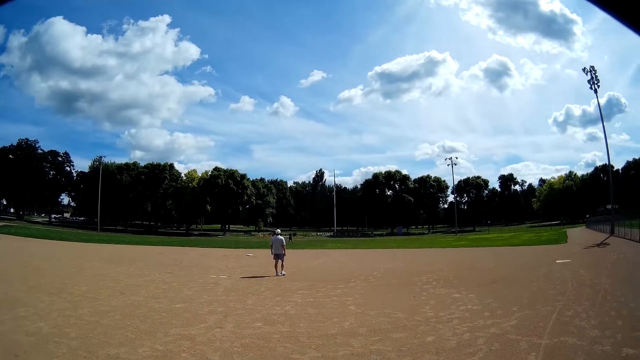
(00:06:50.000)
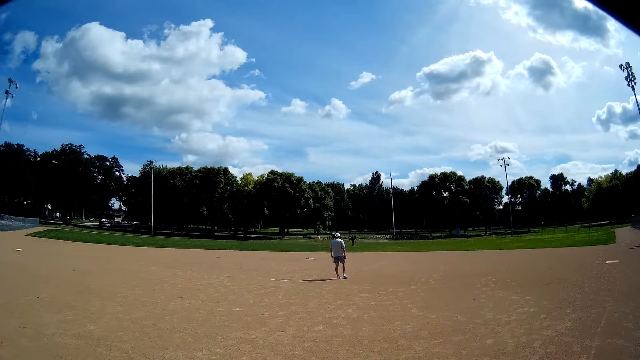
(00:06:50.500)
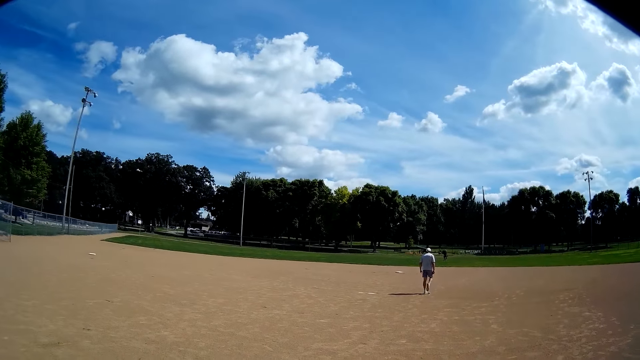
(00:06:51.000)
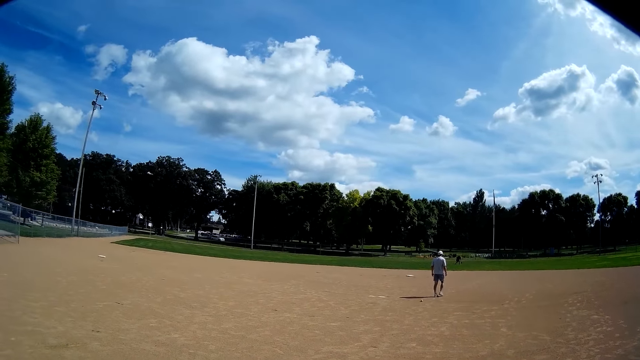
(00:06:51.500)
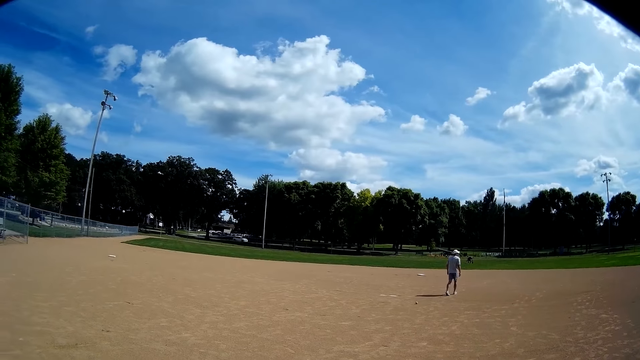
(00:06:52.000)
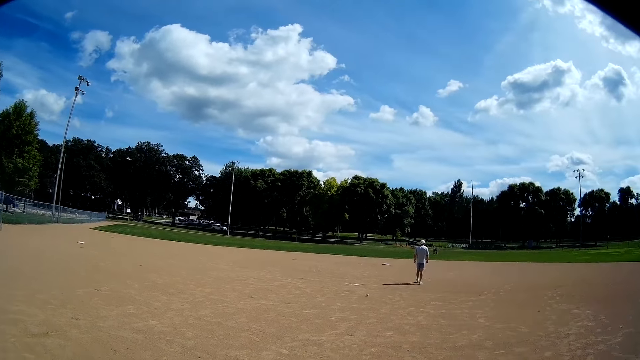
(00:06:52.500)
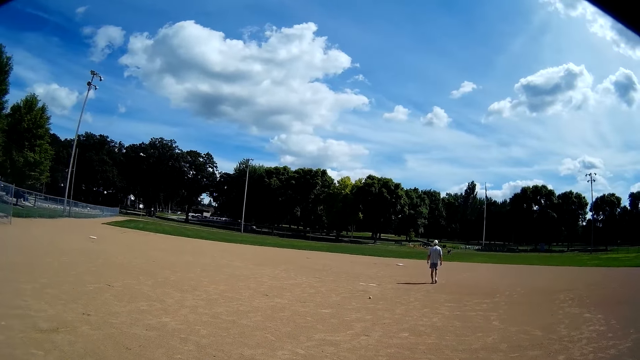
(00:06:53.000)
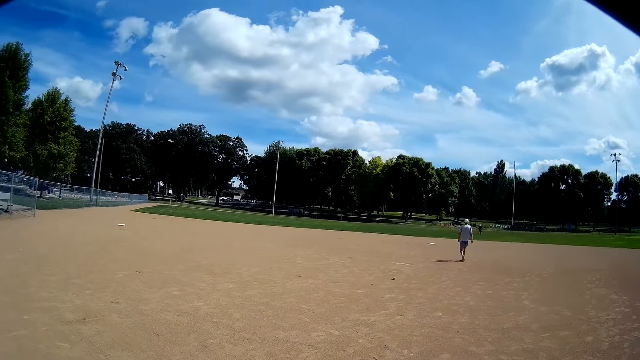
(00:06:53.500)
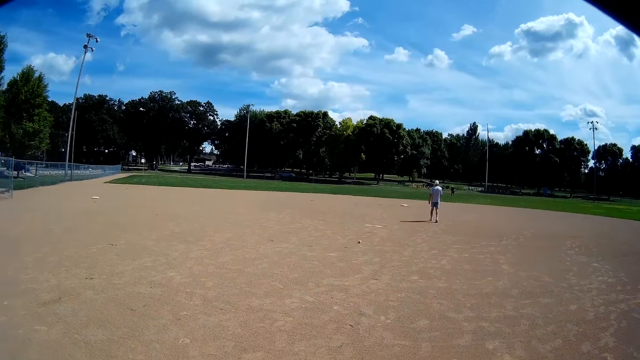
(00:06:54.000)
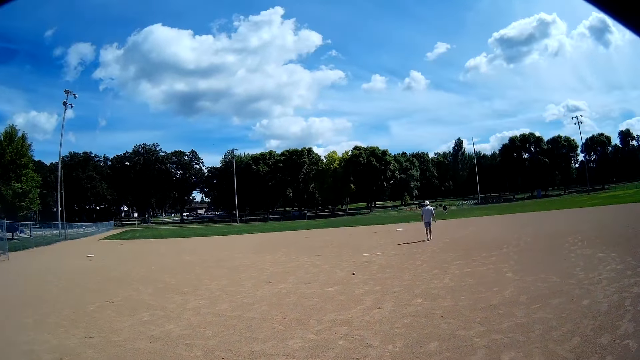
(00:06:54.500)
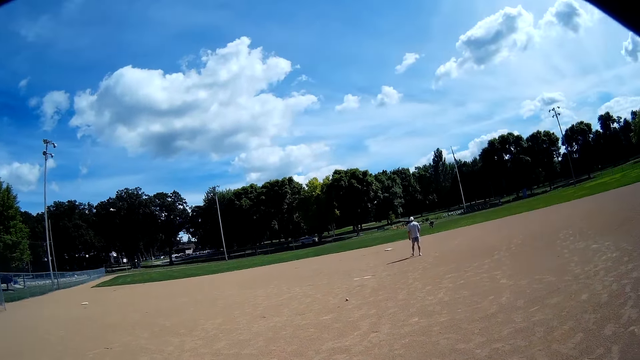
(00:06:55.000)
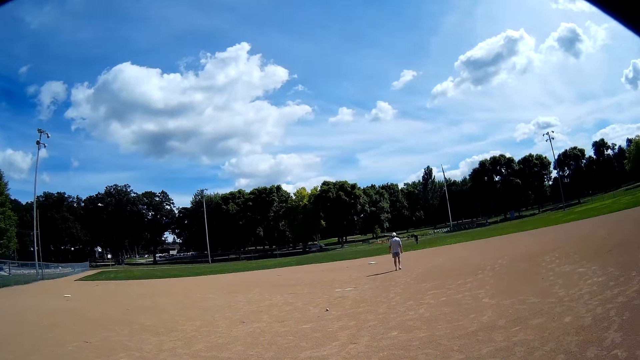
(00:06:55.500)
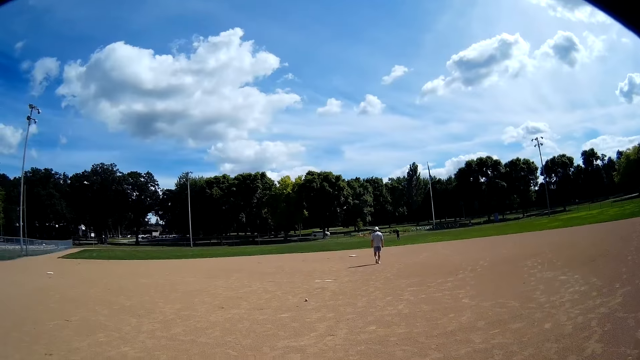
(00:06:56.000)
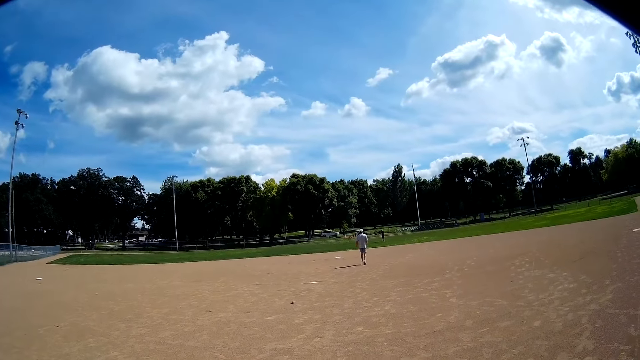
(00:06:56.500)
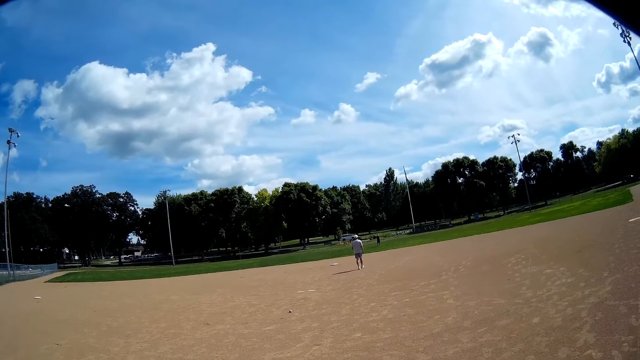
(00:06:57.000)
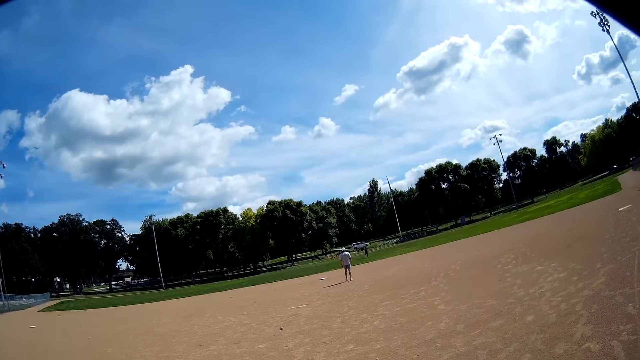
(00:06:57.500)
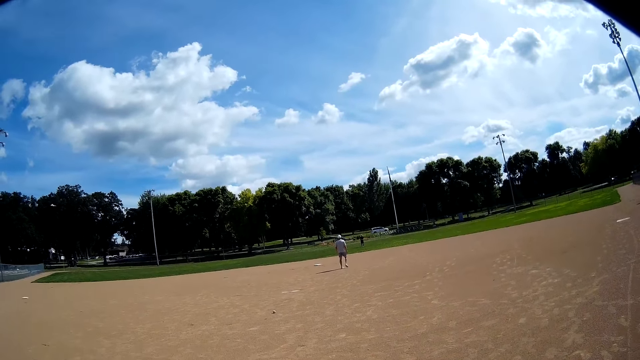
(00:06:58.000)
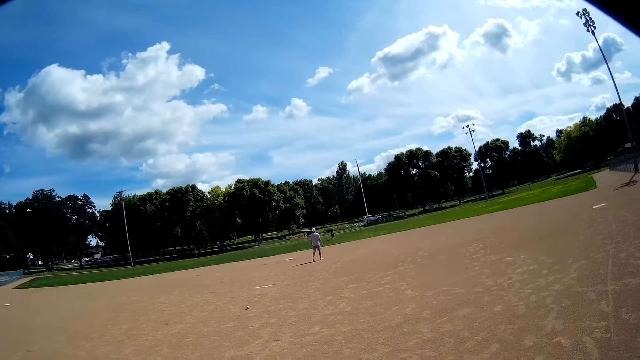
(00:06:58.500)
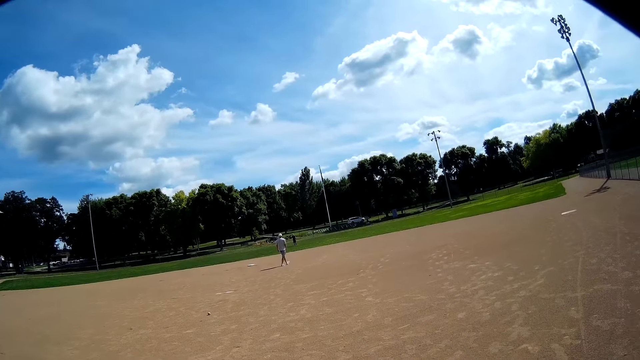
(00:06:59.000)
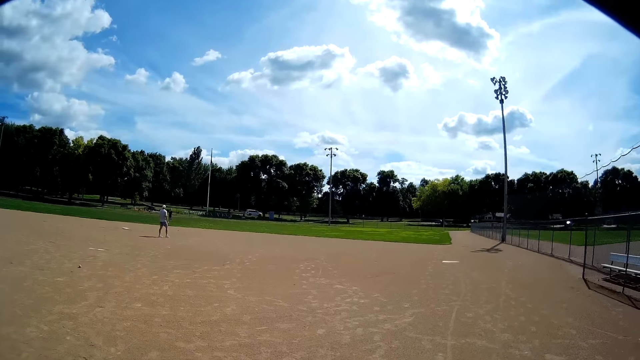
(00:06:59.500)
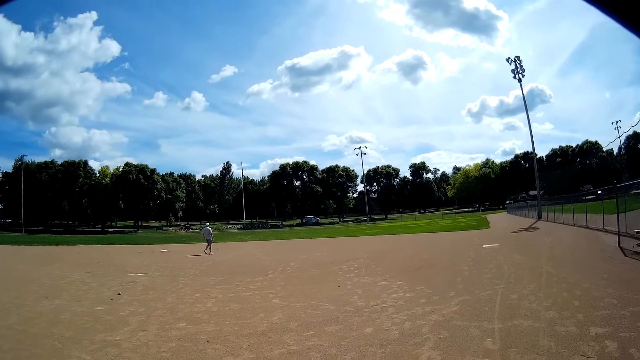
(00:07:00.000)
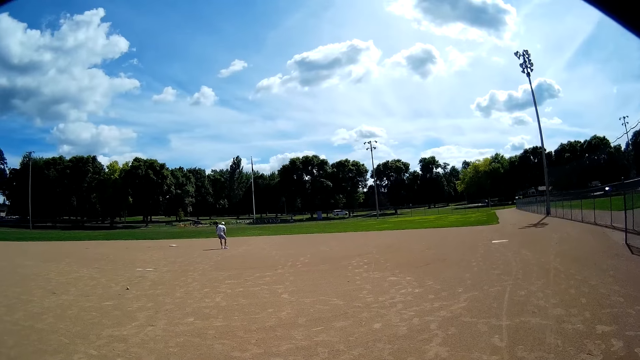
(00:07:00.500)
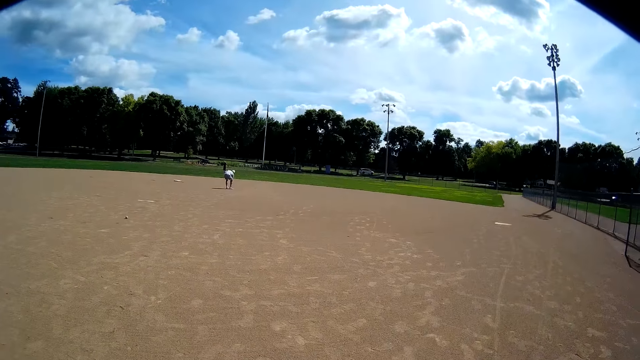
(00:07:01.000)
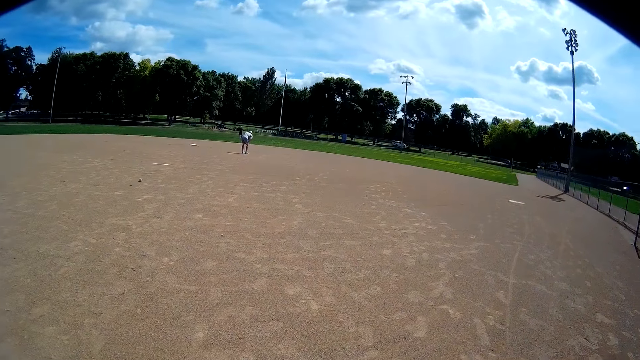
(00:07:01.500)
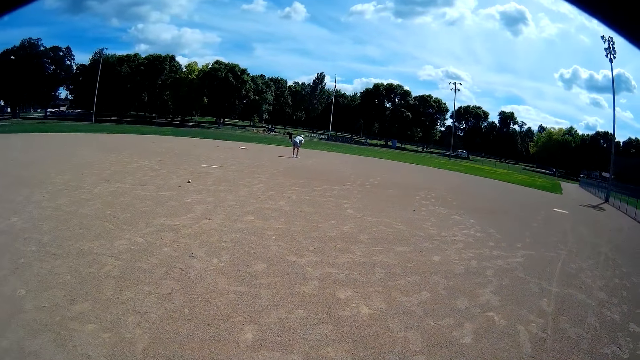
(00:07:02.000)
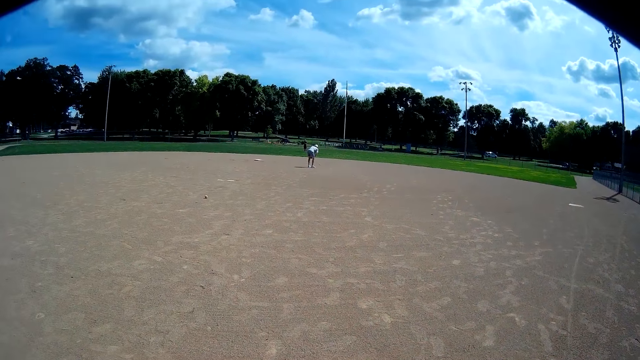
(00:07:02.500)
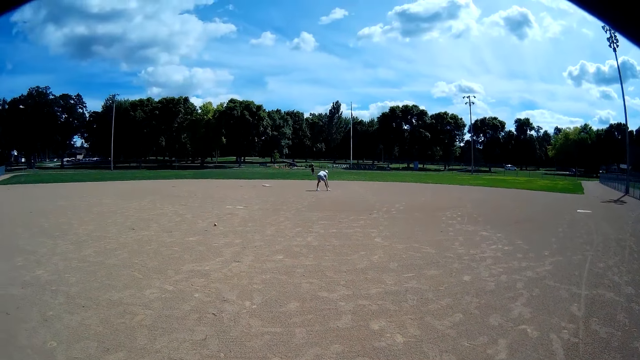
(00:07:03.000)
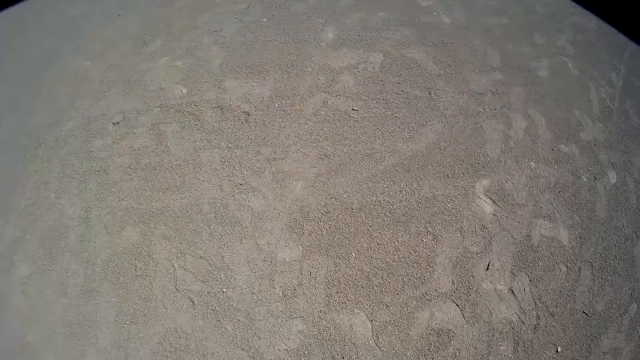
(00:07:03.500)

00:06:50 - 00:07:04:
A man stands on the field. The man steps on the tennis ball and pushes the ball. Another man picks up the ball. The first man walks. The other man talks. The camera wearer looks around. The first man picks up balls from the ground.

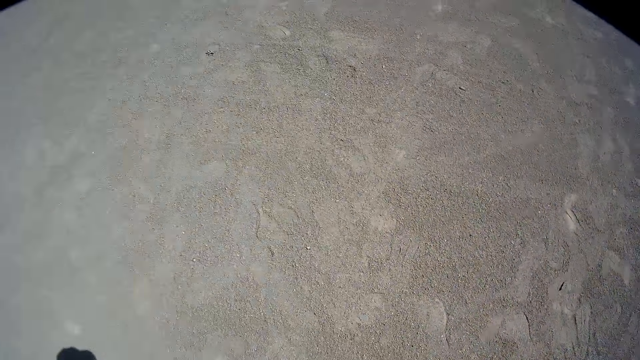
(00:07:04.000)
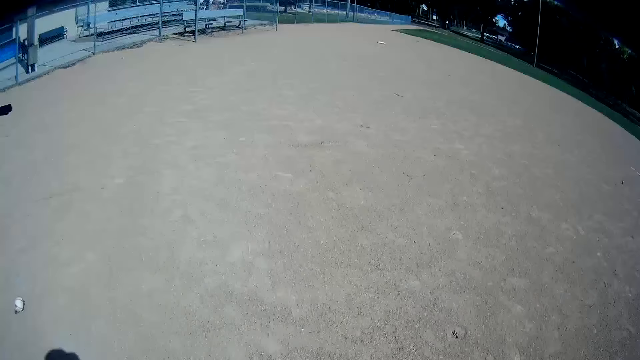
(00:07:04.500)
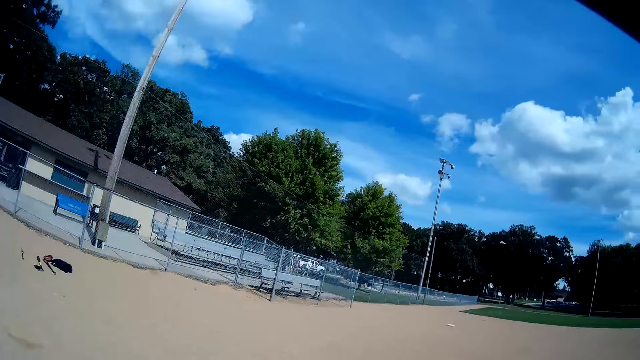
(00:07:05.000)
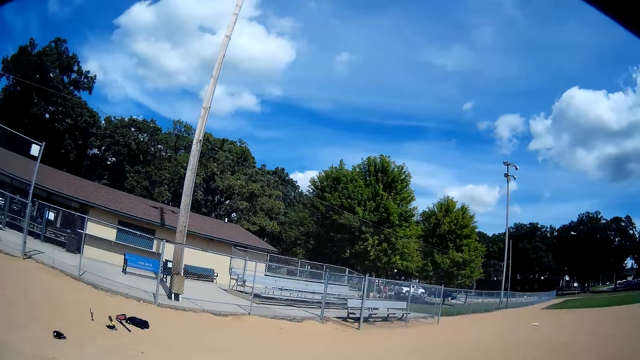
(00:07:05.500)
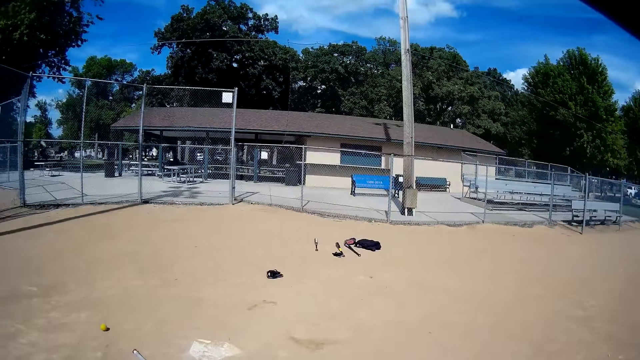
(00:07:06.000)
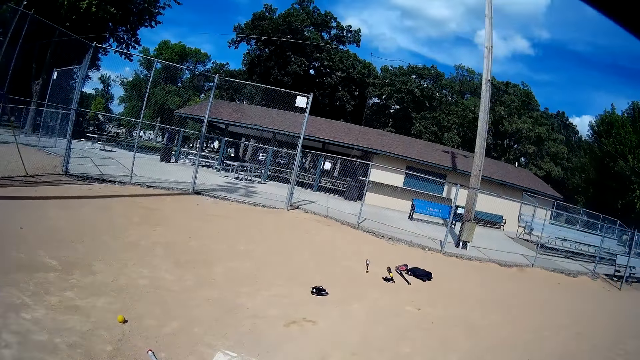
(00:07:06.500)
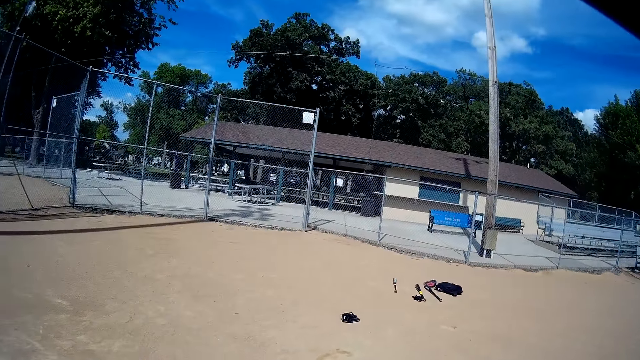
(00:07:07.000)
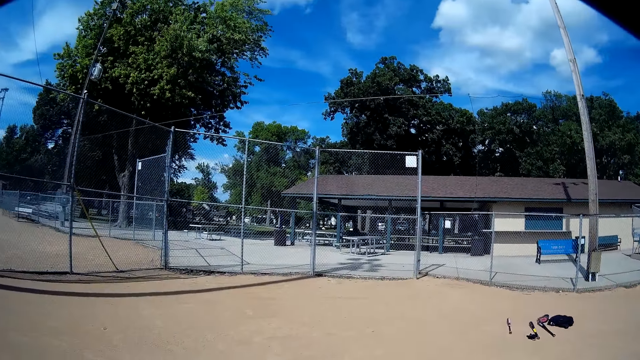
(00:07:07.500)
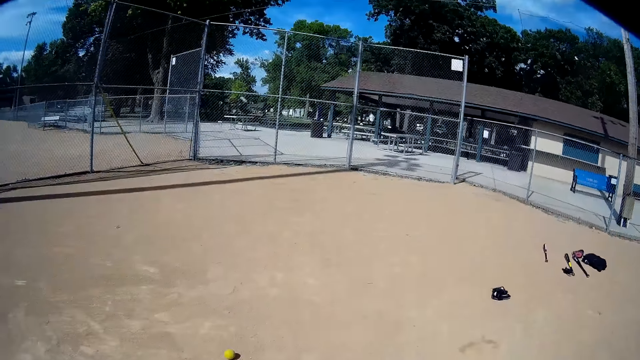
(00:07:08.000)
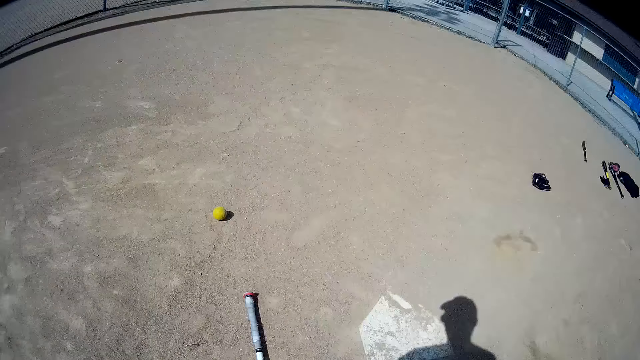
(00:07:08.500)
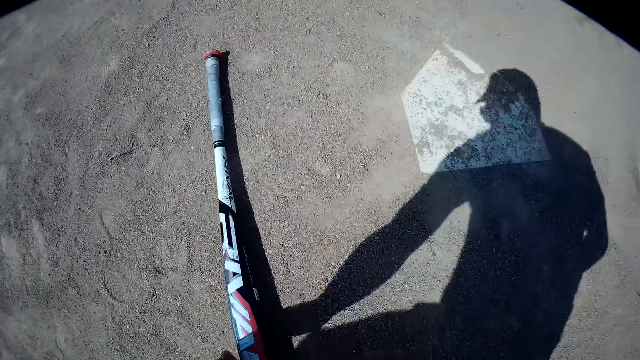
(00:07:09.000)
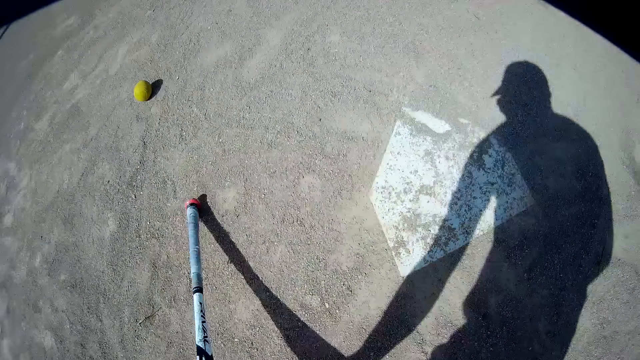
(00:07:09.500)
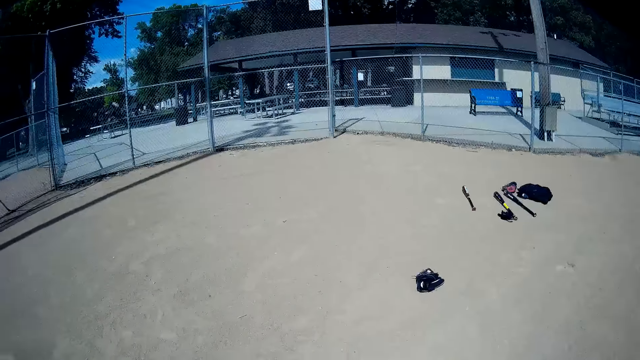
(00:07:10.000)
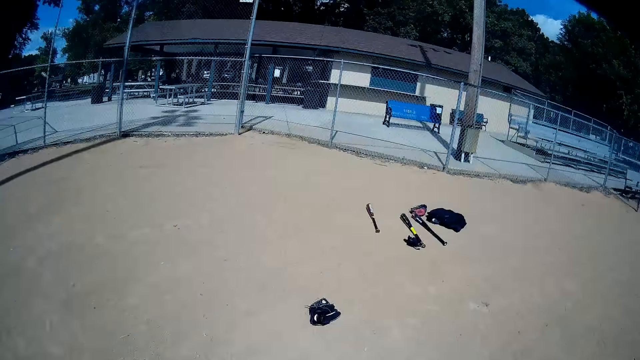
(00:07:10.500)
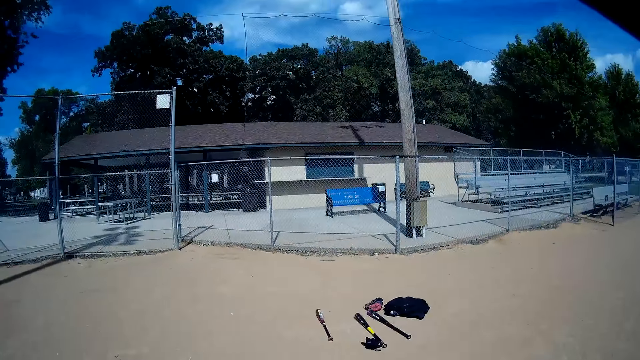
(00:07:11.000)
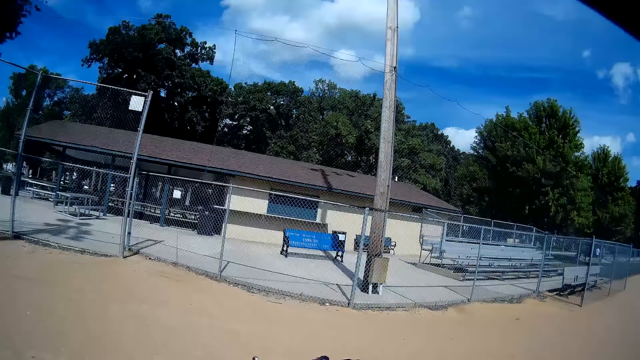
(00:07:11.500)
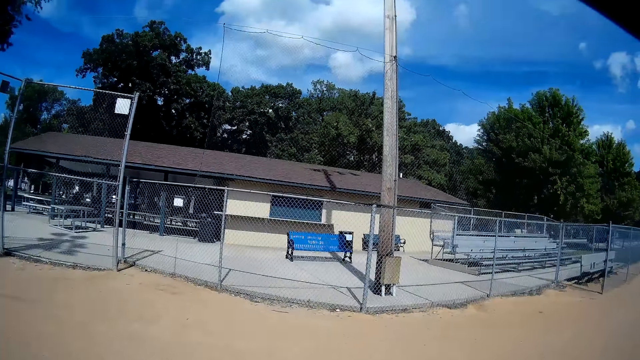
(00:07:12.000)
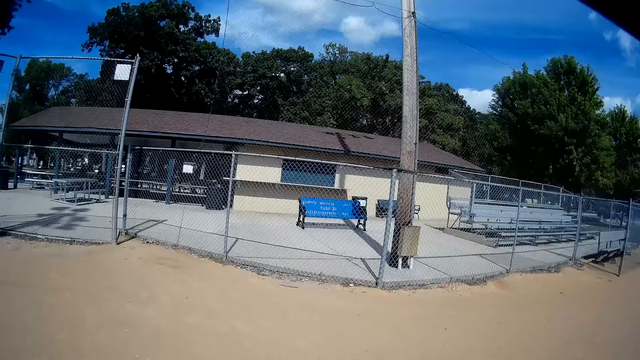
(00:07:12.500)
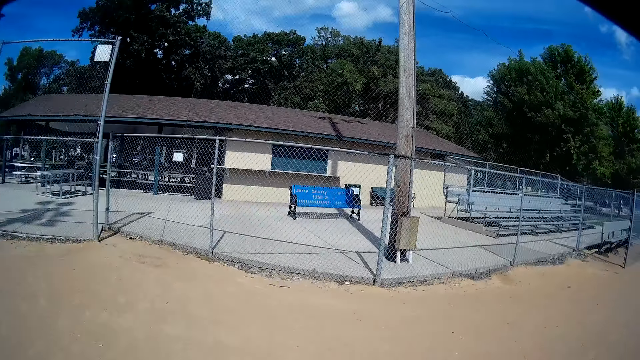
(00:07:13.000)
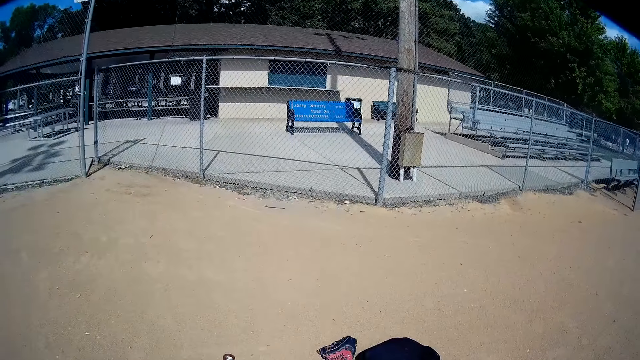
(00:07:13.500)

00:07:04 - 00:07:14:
The camera wearer walks. They pick up a baseball bat from the ground. They walk.
